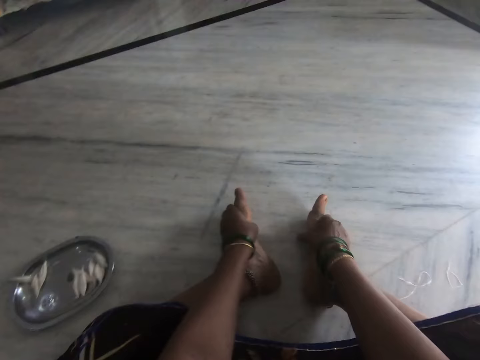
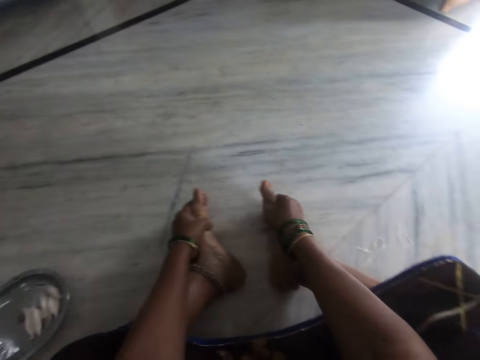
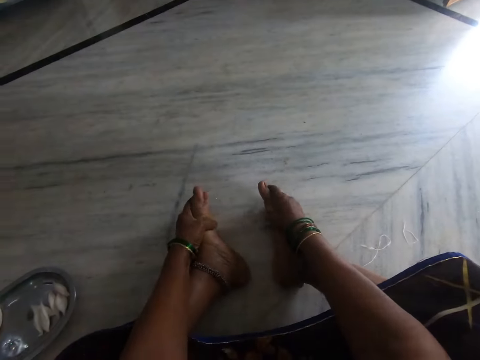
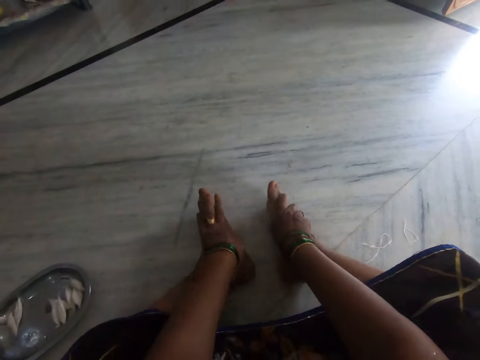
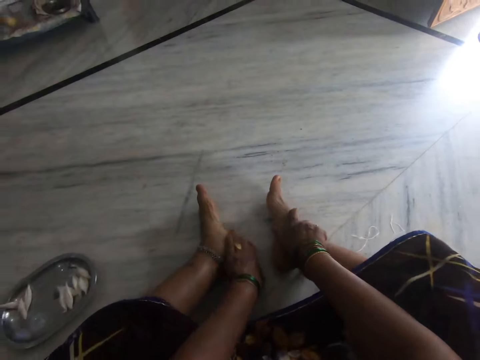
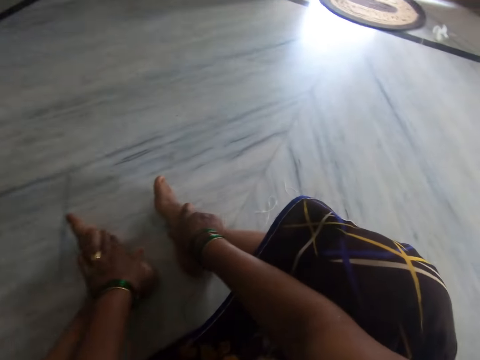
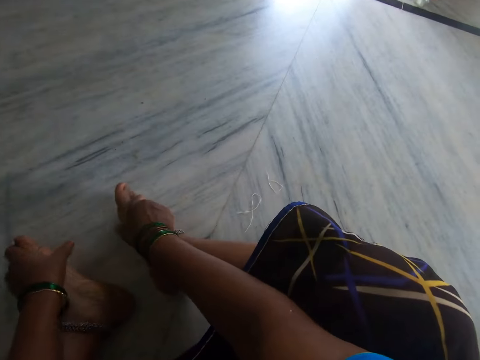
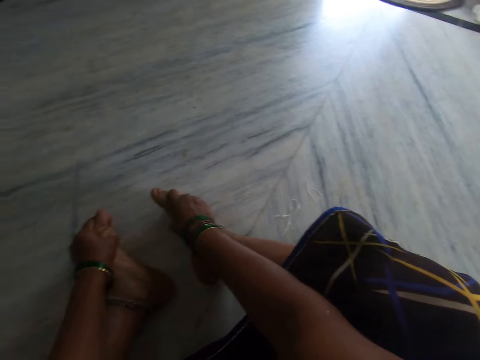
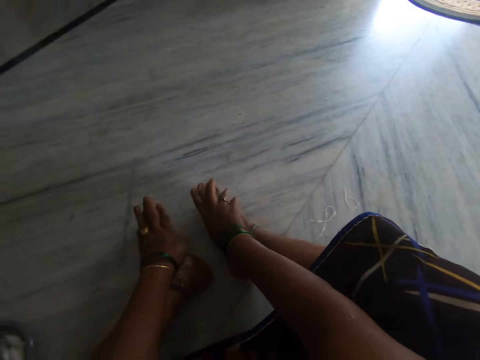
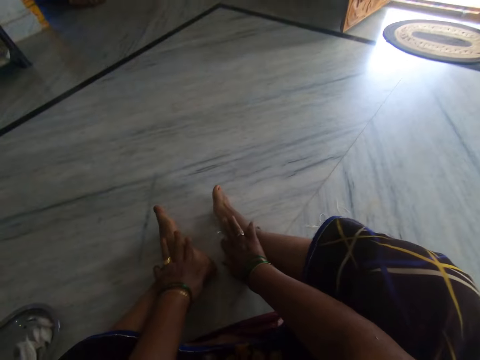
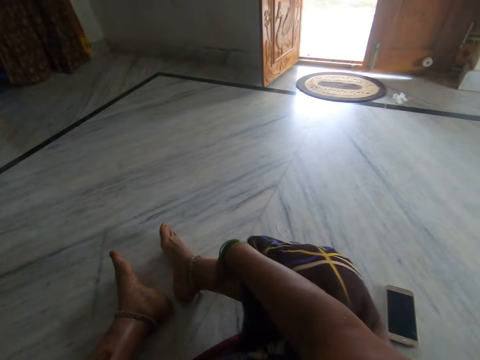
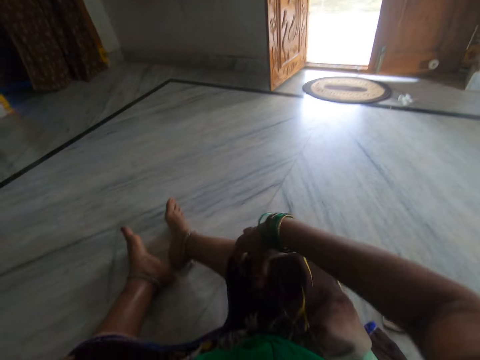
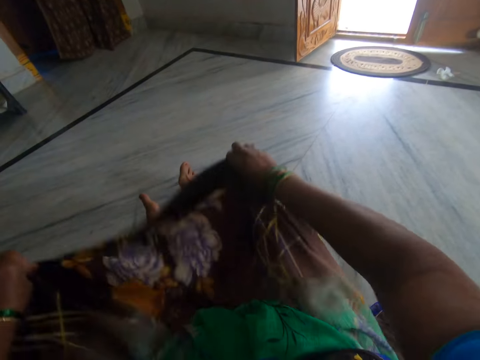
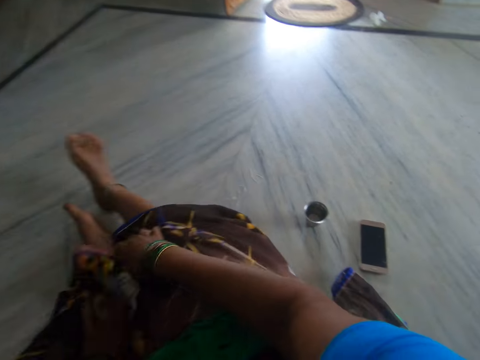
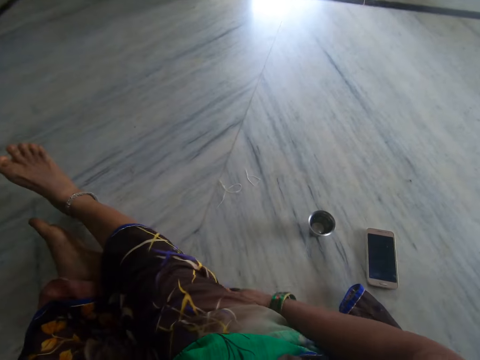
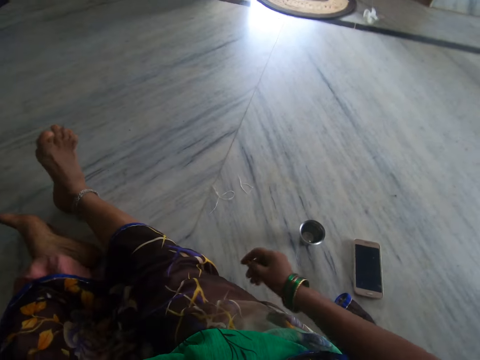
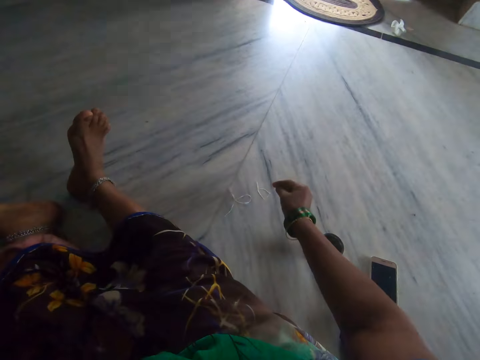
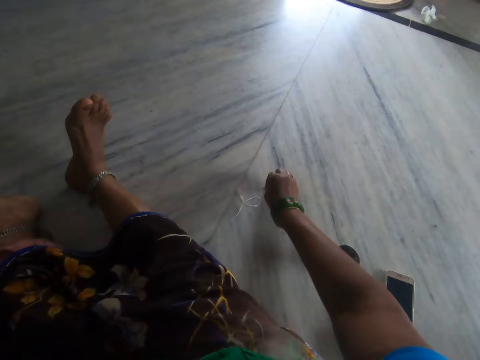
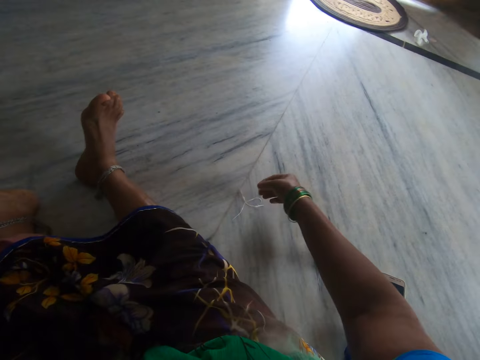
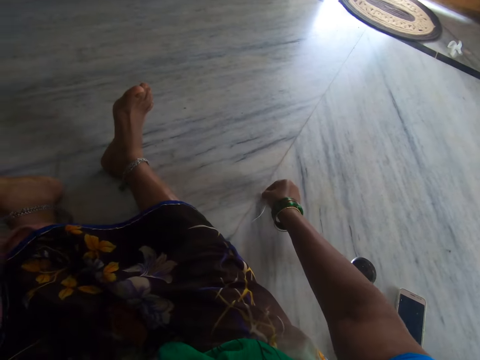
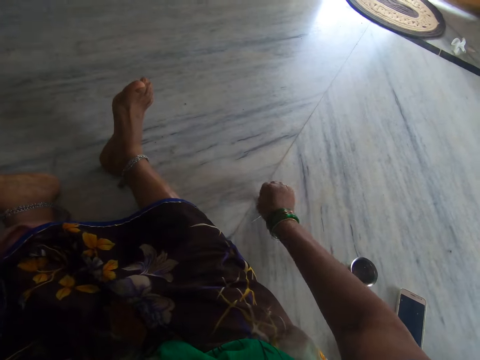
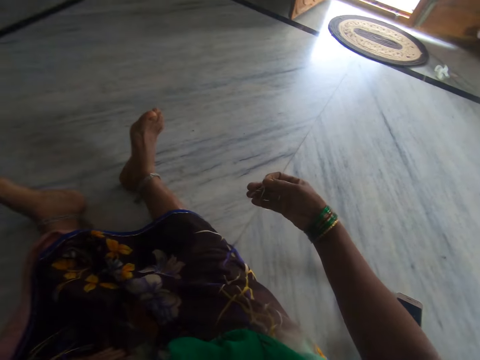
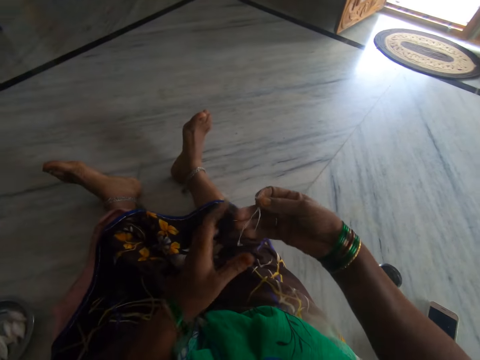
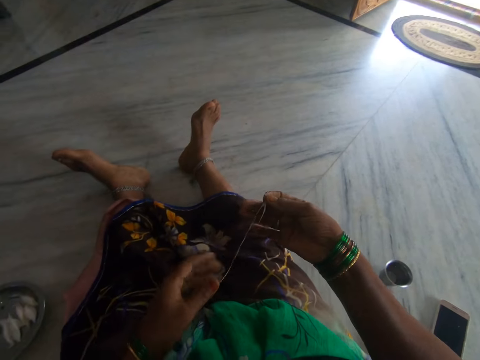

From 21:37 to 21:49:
The camera wearer massages her feet with her two hands. She stretches her garment. She adjusts her cloth. She picks up a strand of wool from the floor.

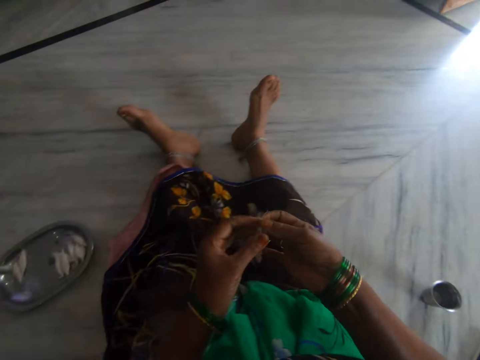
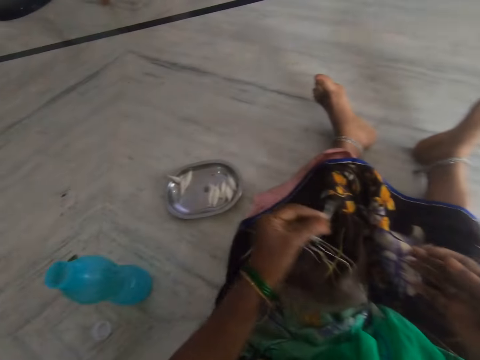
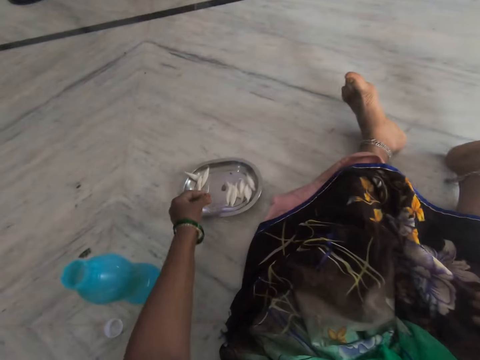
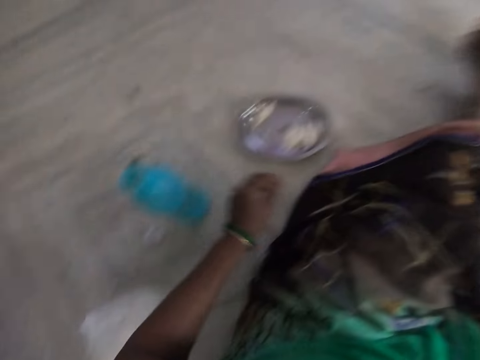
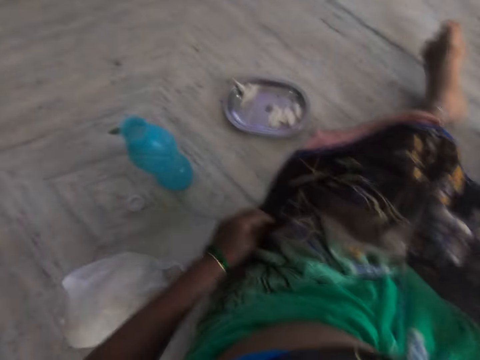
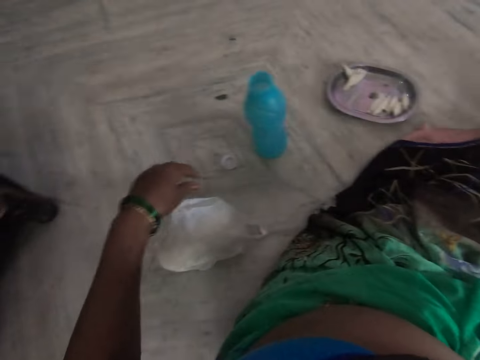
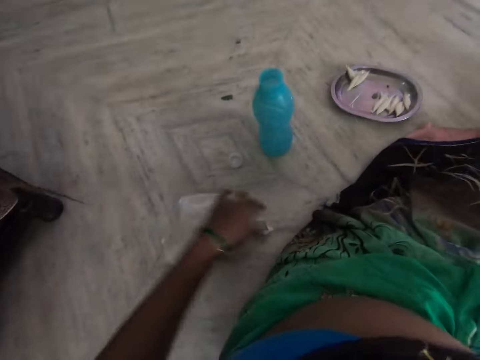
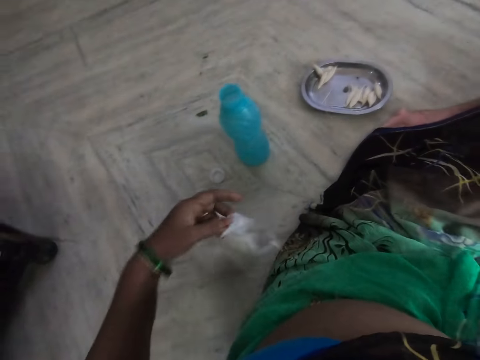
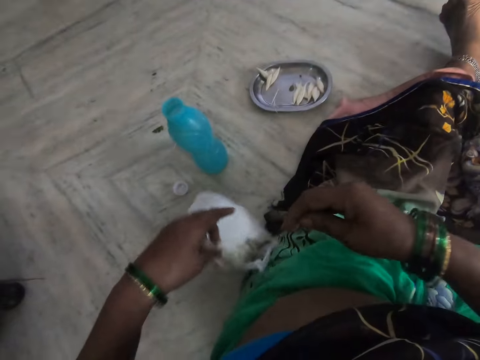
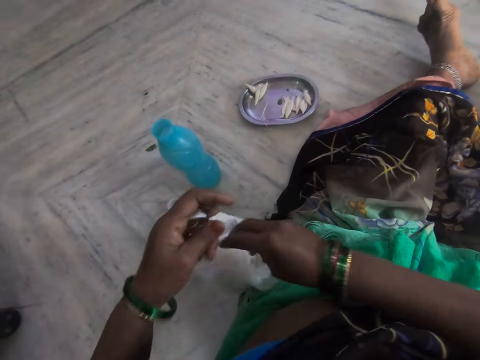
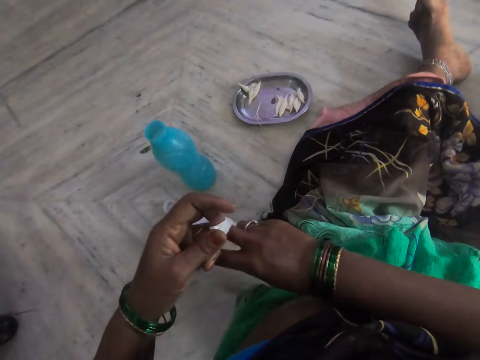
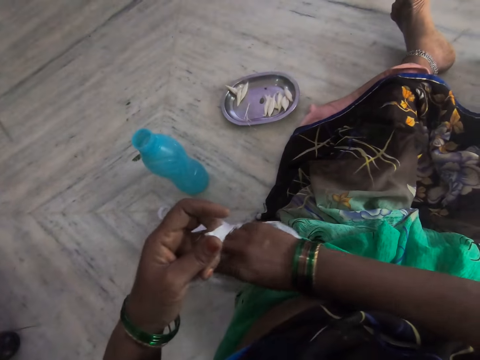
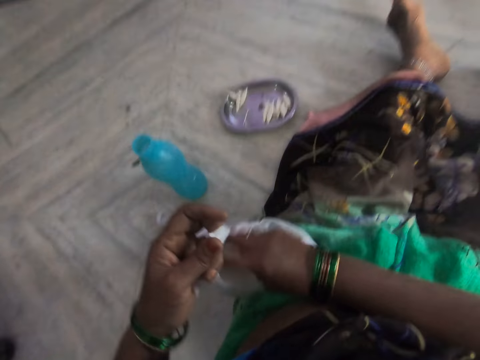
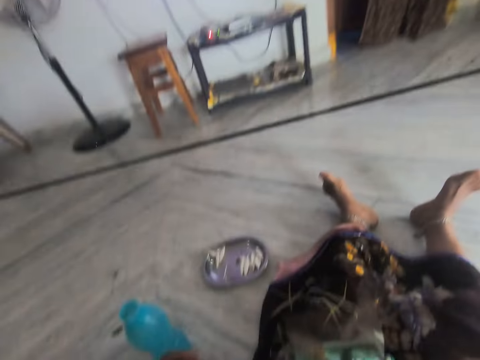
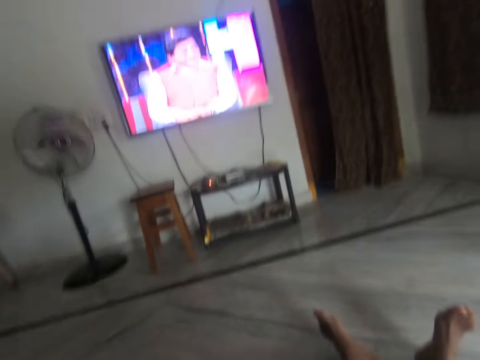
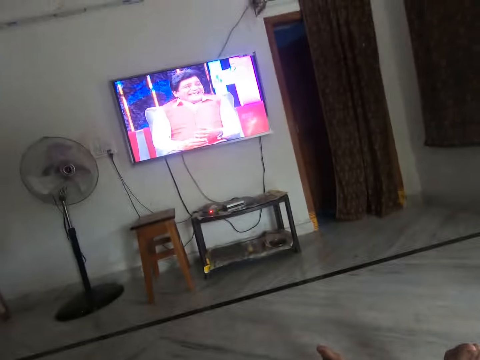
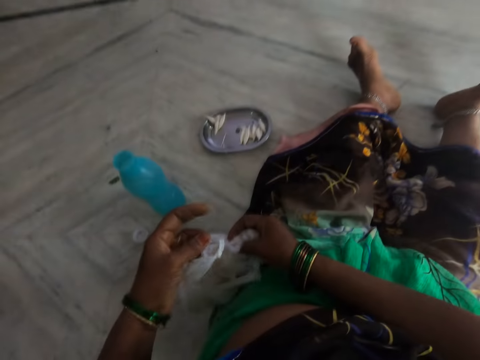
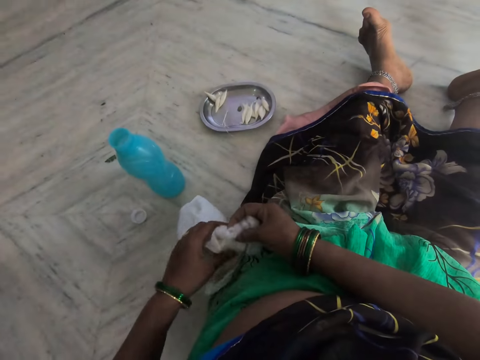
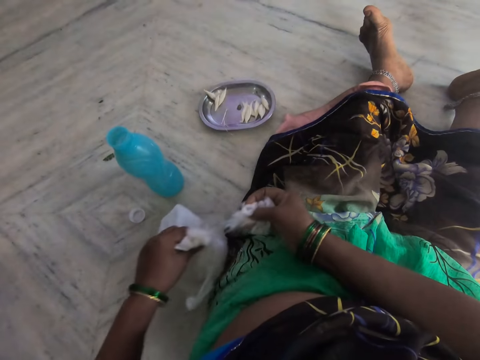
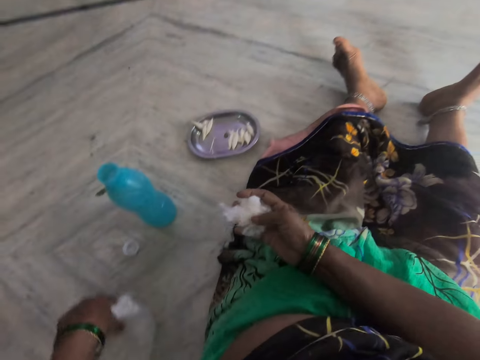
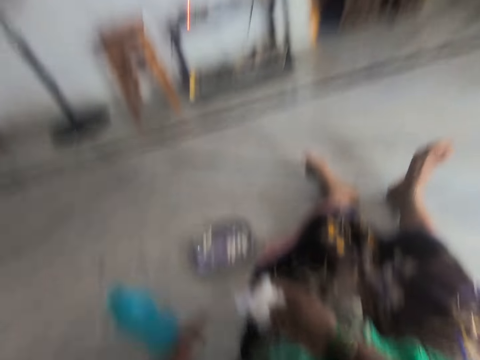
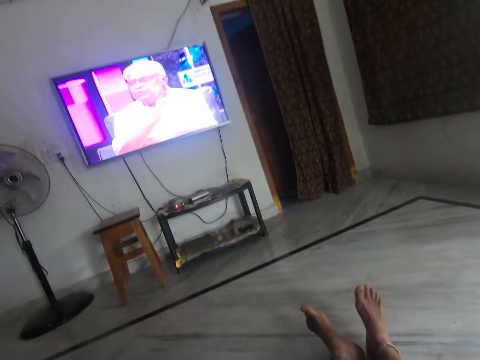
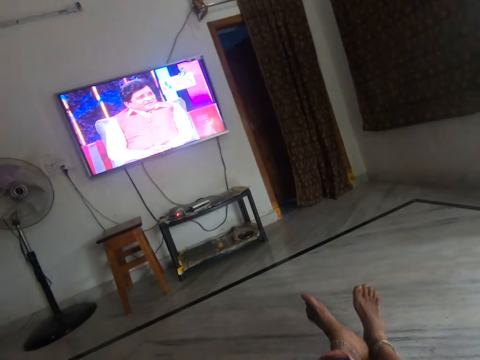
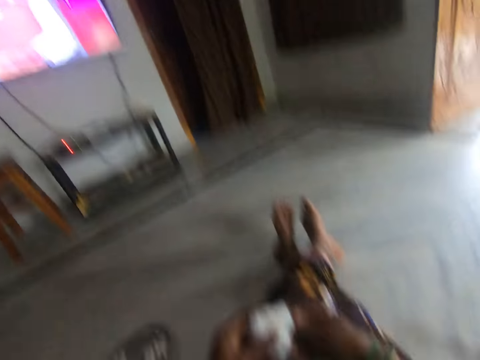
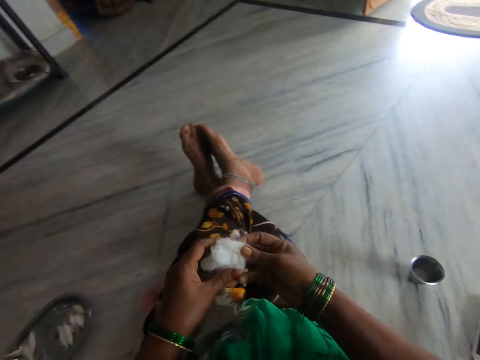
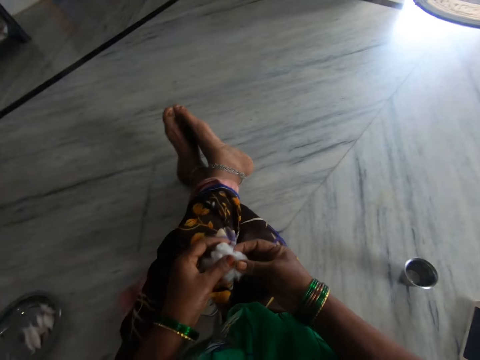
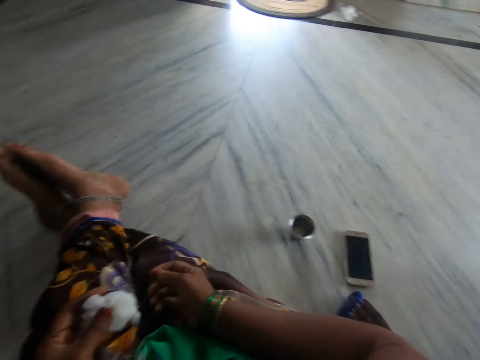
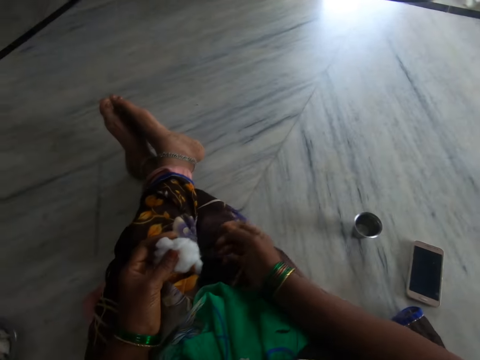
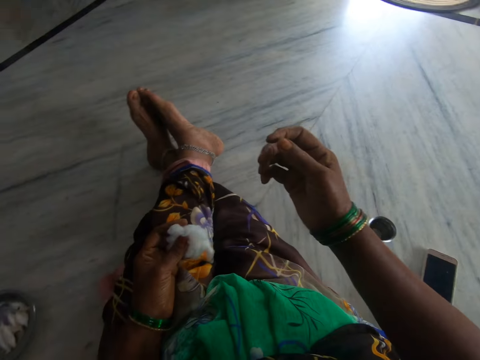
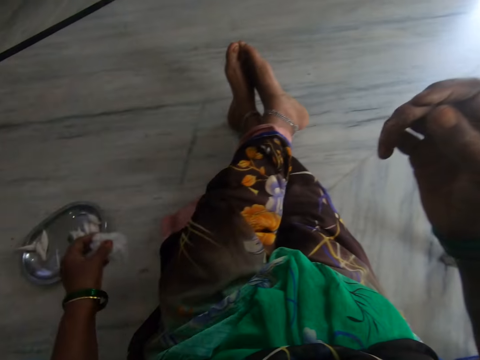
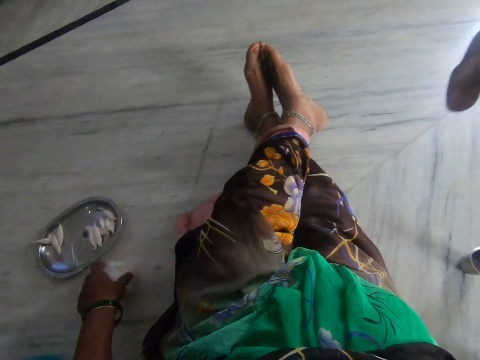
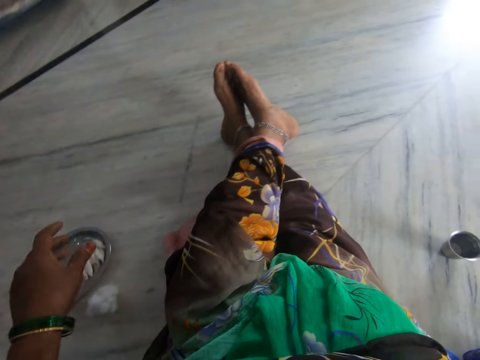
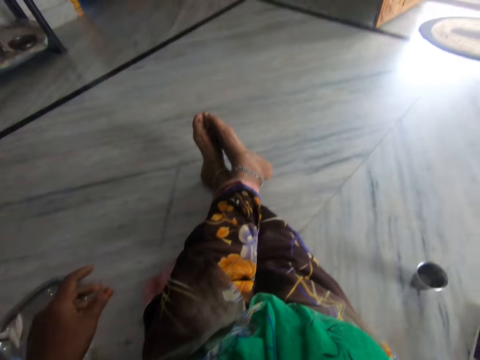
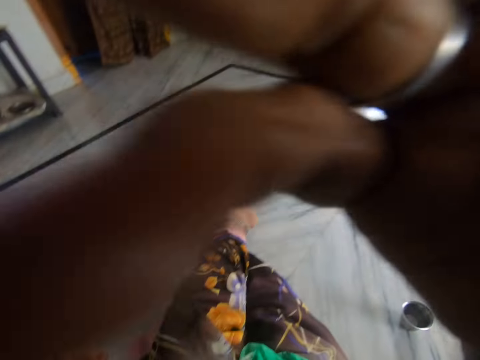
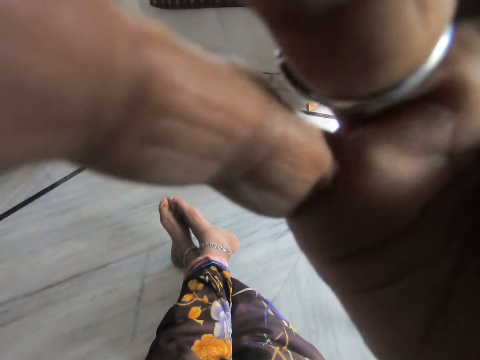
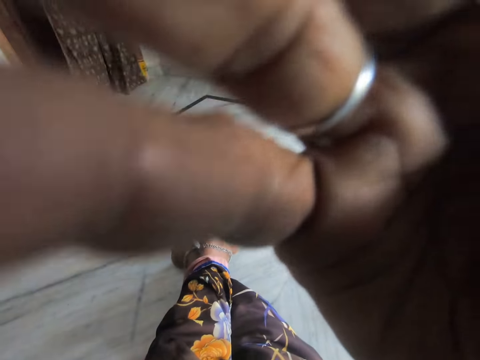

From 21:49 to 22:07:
The camera wearer drops the strand of wool on the tray. She picks up a nylon of cotton wool or packaging bag. She looks at the television. She removes cotton wool from the packaging bag. She cuts cotton wool from the nylon of cotton wool. She drops the cotton wool on the floor. She adjusts her camera.
